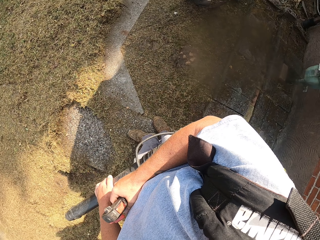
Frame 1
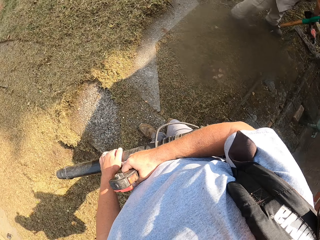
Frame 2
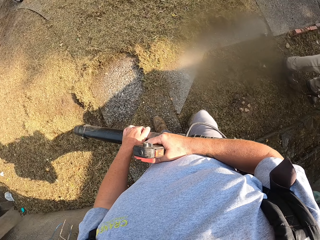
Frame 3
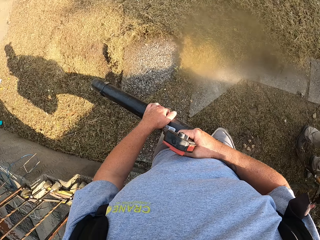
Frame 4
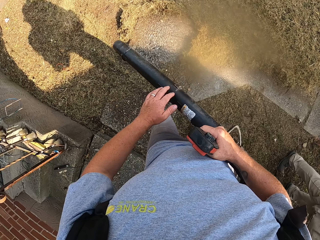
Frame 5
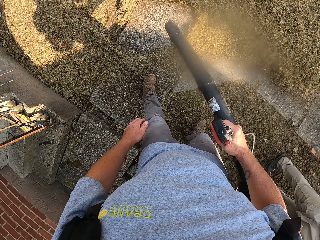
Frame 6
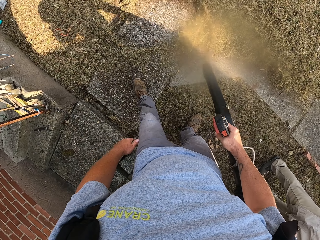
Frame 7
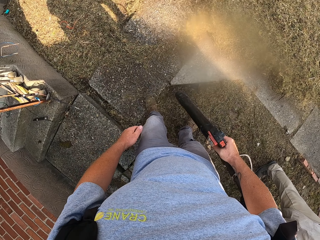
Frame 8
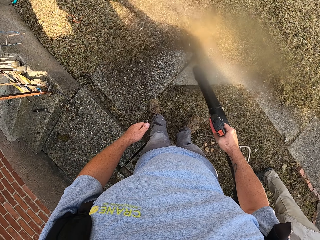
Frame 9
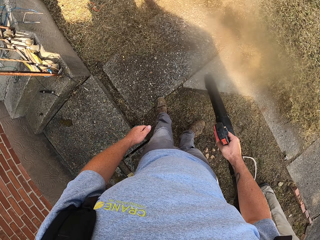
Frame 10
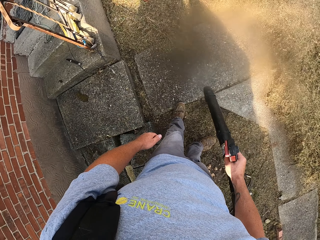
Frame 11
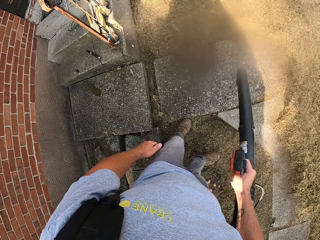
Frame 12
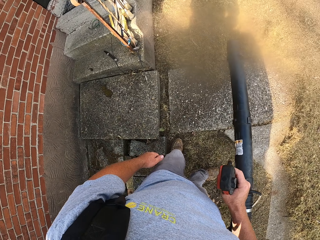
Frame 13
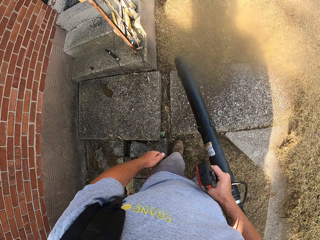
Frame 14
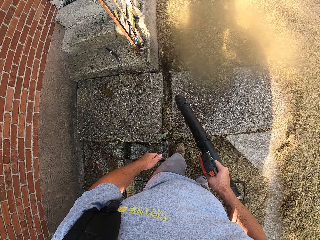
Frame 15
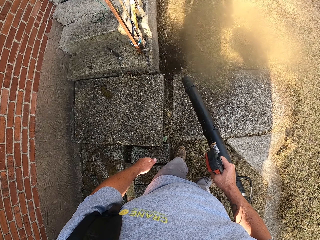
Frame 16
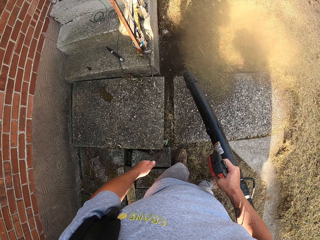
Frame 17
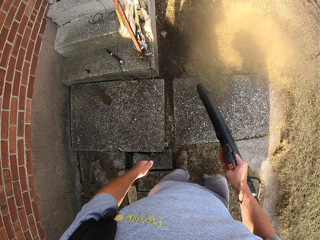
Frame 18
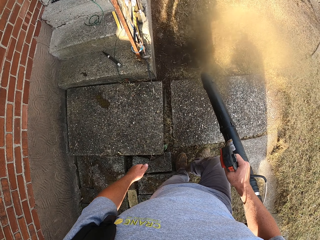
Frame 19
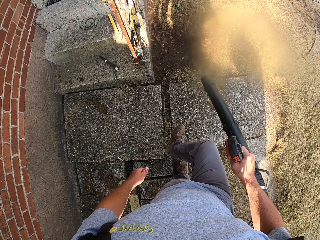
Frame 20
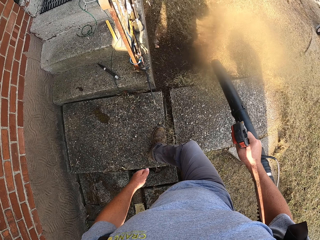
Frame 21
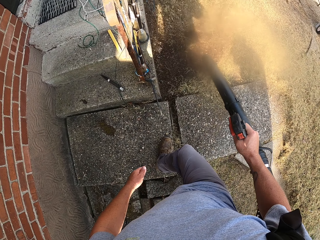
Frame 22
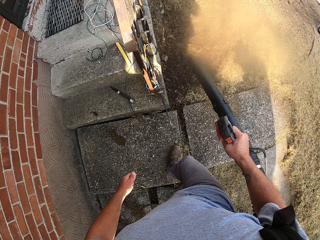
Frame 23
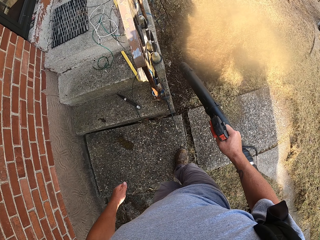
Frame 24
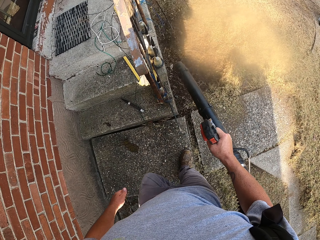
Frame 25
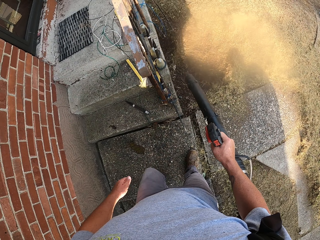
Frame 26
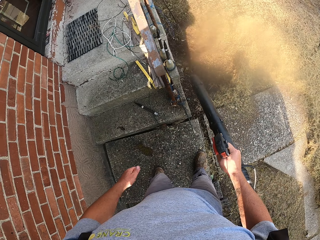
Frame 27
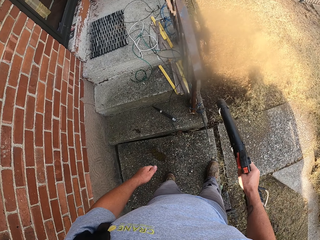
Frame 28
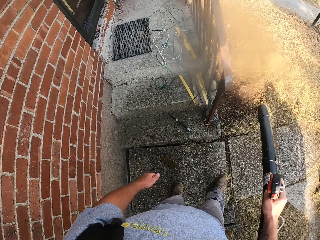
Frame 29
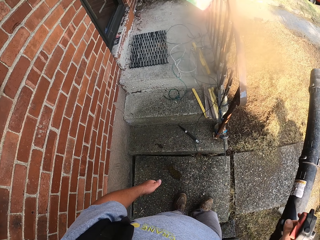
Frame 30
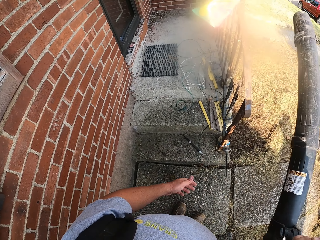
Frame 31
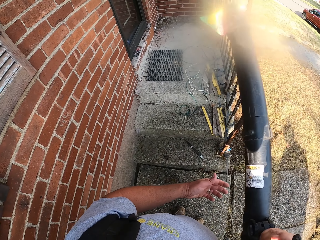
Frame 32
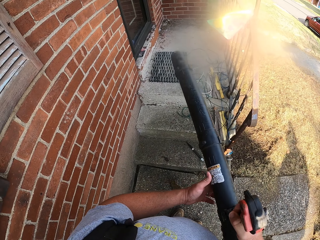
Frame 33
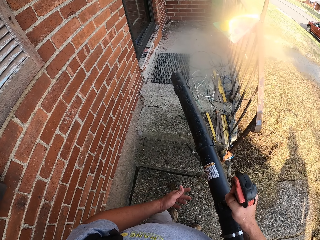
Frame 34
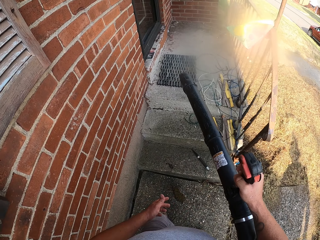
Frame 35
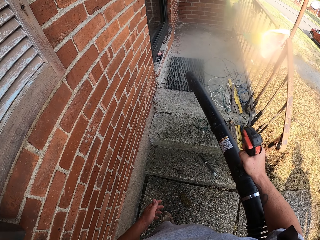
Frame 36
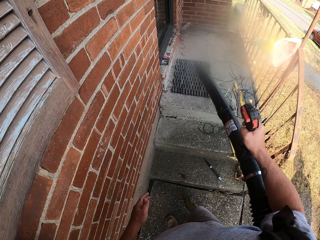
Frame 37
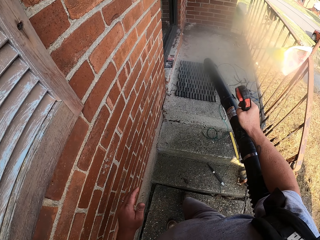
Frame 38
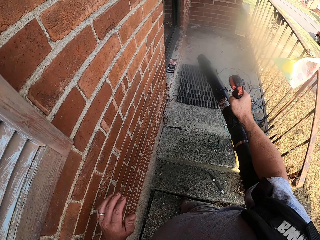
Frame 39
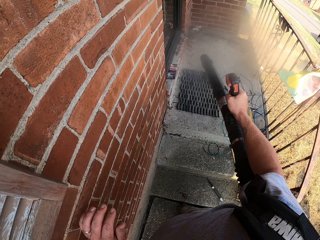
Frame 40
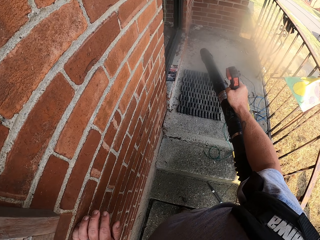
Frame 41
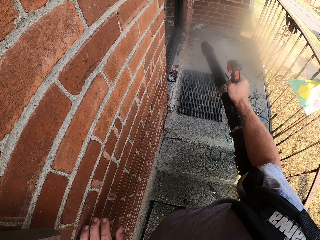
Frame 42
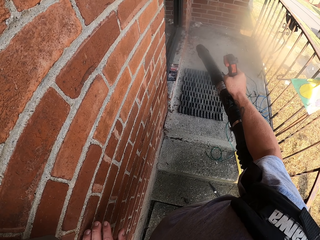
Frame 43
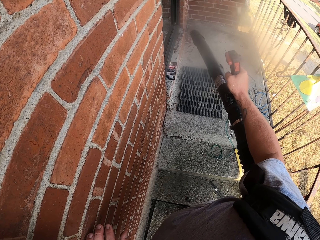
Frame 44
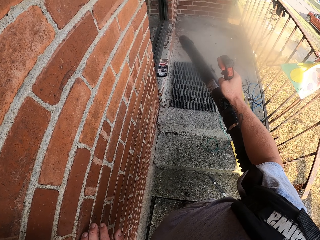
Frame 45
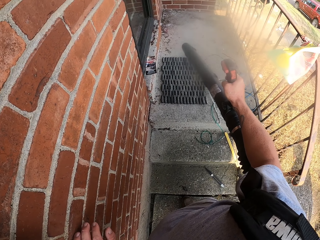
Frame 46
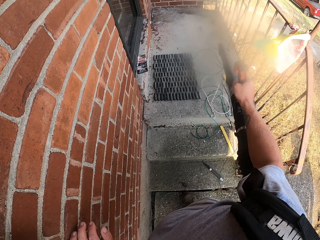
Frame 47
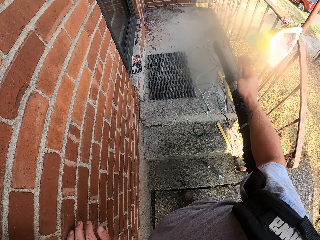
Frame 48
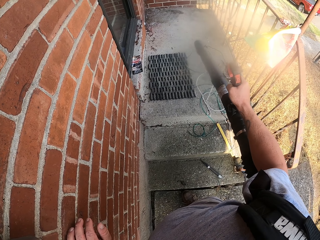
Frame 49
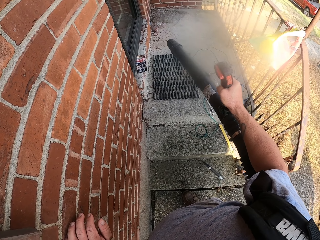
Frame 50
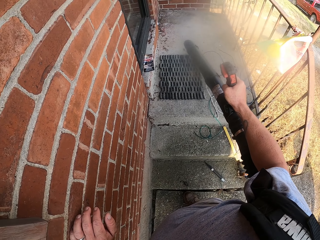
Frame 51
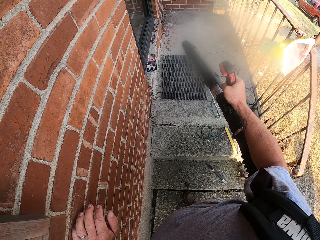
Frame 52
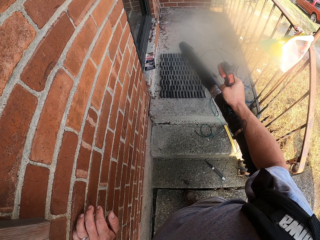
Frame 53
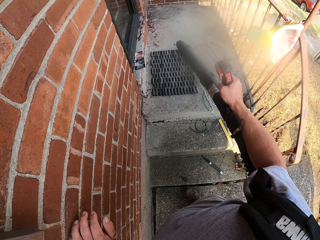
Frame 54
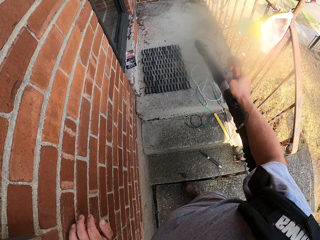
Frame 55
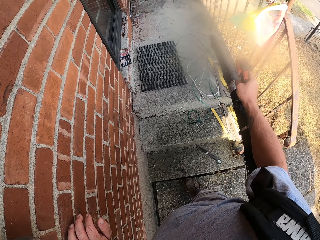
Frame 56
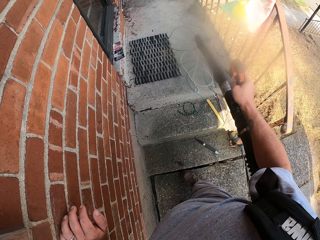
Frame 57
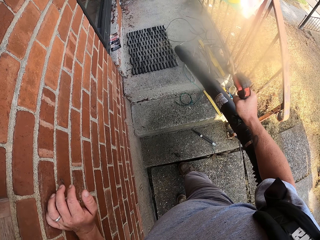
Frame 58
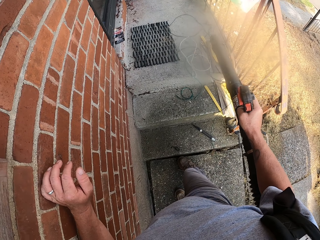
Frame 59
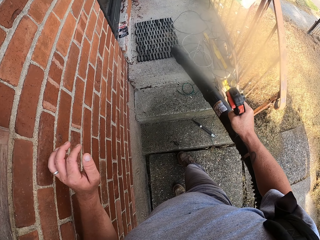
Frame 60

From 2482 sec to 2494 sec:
The camera wearer blows grass. They blow dirt near the door. They lift the blower. They hold the wall. They blow the grass.

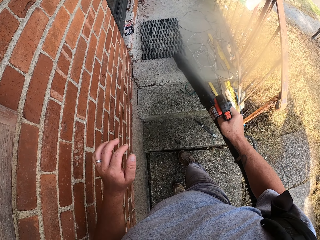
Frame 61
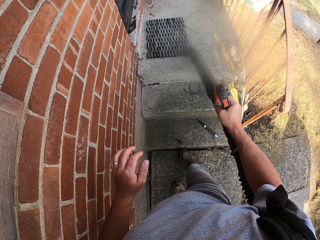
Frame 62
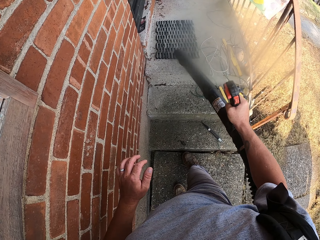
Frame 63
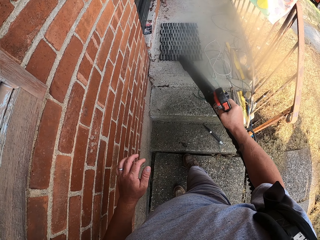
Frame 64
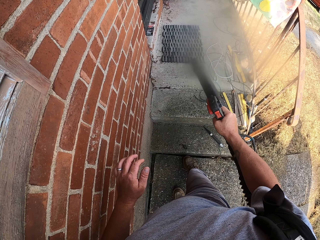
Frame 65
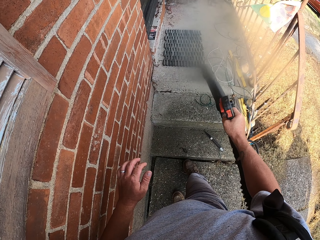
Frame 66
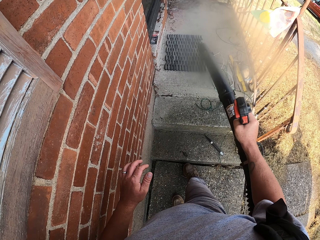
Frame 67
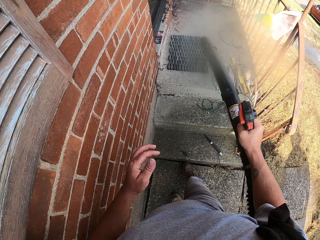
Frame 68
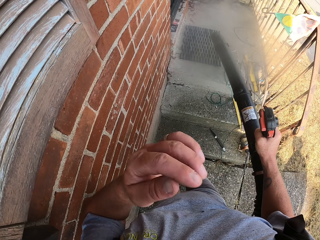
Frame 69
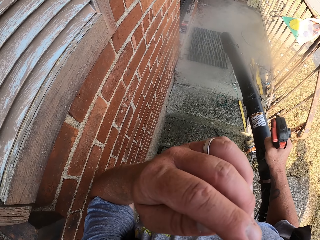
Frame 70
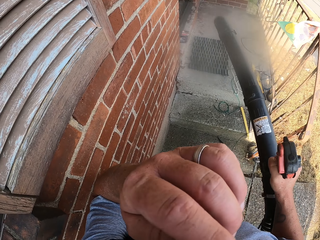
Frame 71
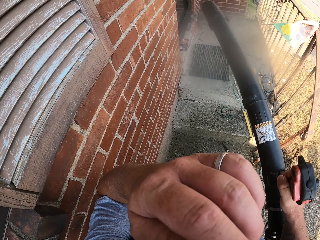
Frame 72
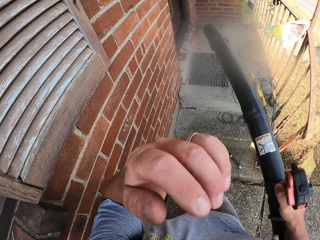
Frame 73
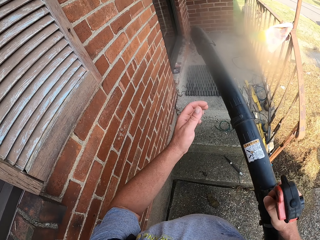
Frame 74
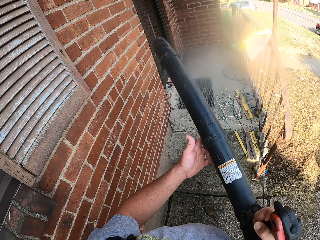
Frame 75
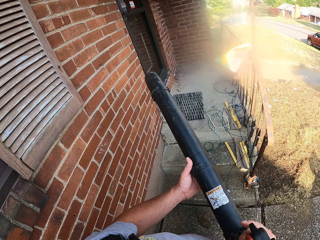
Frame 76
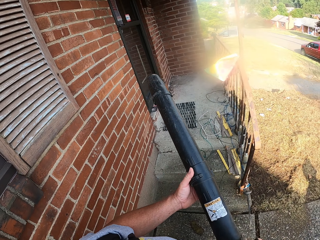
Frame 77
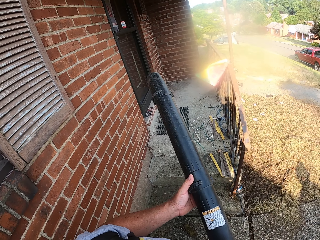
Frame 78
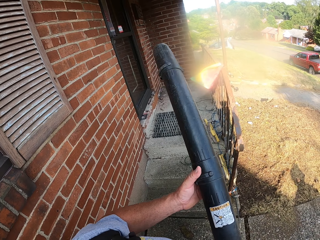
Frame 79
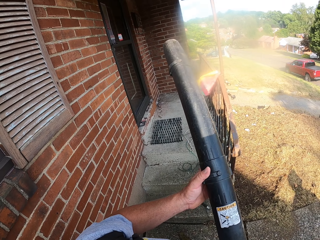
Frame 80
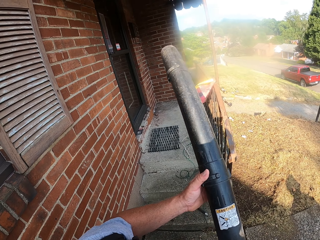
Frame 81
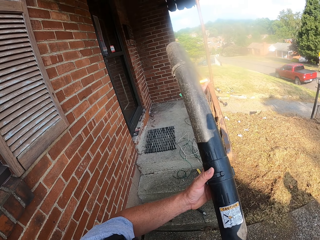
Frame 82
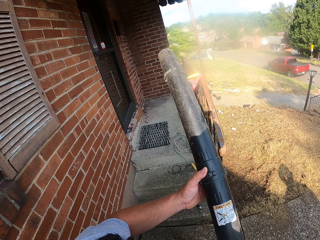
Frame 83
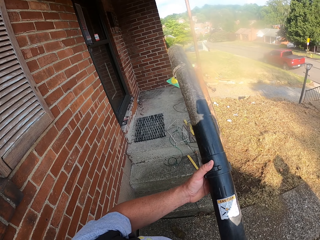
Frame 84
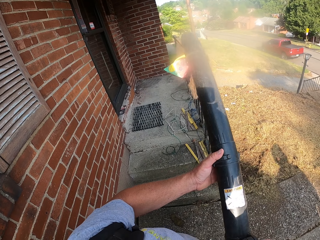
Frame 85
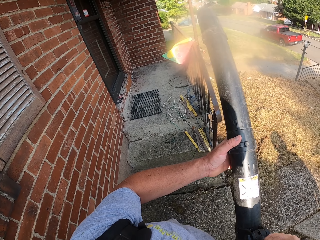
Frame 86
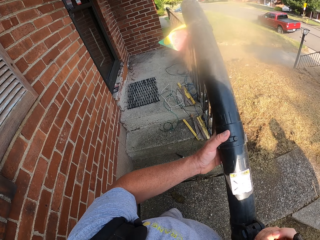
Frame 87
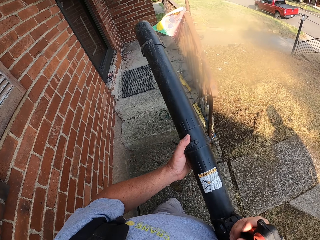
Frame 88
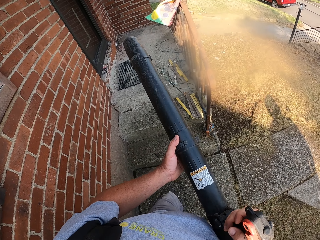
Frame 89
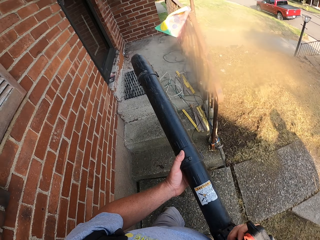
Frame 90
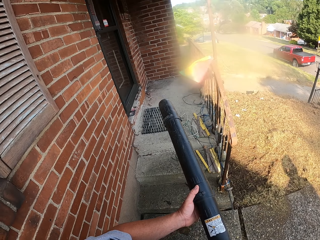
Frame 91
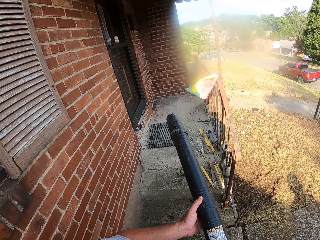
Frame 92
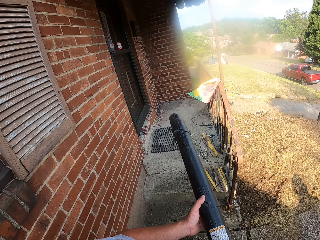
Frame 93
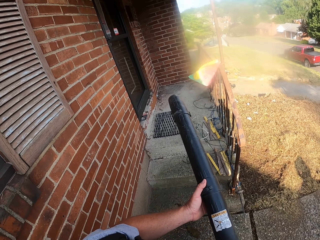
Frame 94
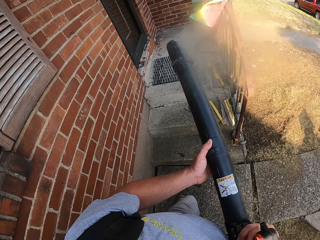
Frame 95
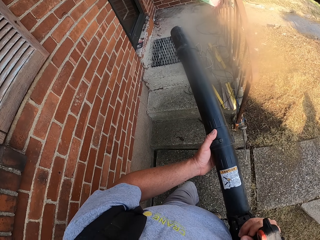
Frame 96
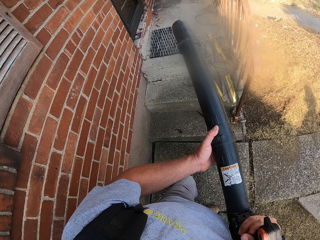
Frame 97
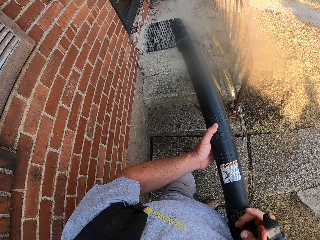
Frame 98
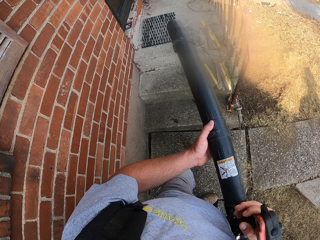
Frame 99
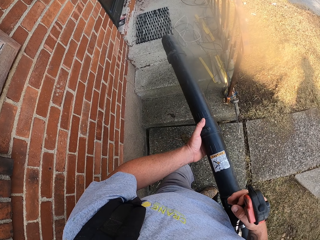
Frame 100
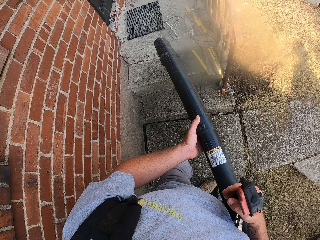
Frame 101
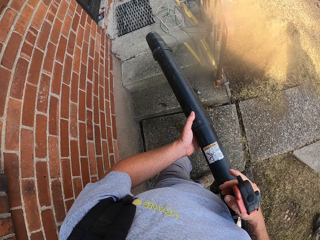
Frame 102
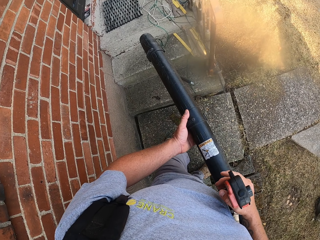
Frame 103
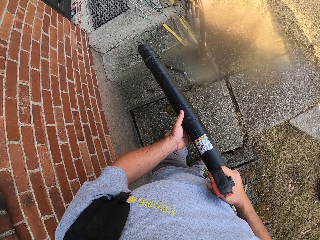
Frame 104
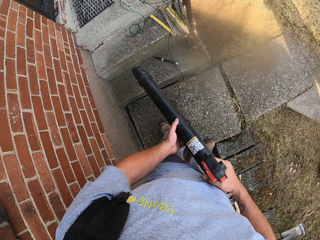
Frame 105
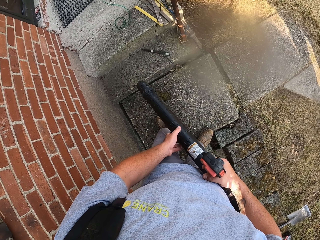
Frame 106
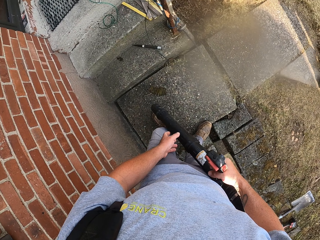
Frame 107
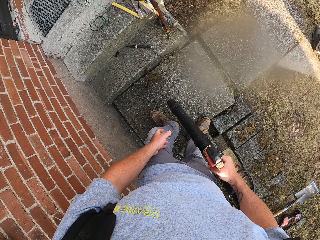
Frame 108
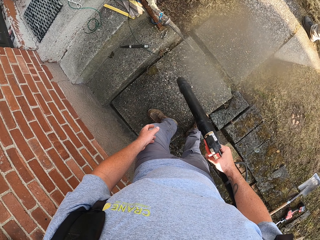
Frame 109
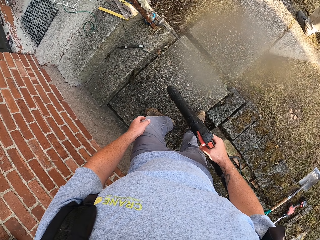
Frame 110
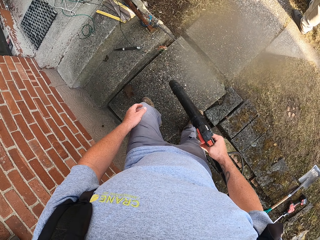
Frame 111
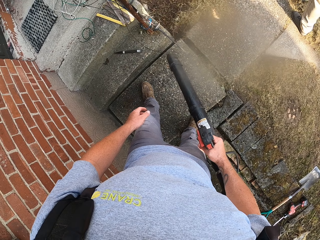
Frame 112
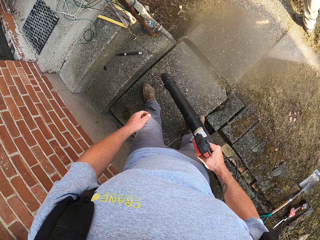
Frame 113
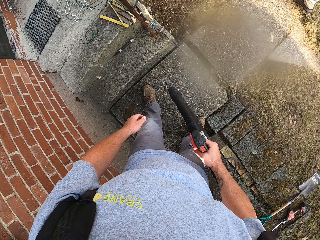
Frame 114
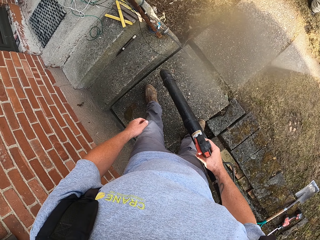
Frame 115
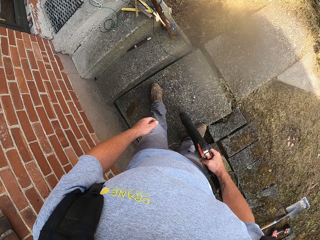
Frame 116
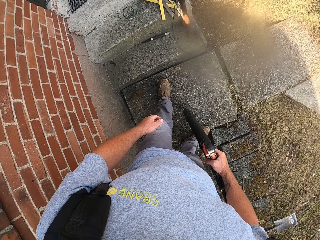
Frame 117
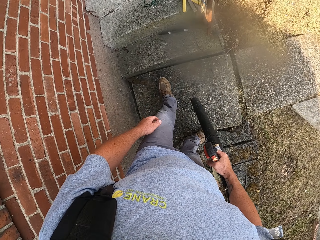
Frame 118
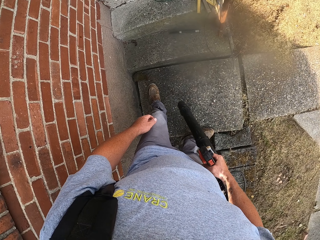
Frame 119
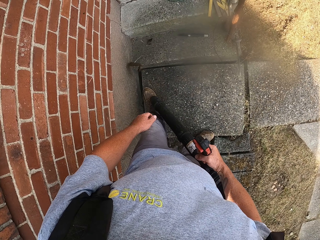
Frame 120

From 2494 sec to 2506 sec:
The camera wearer touches the nose. They scratch the face. They touch the blower with the left hand. They lift the blower. They blow grass.
